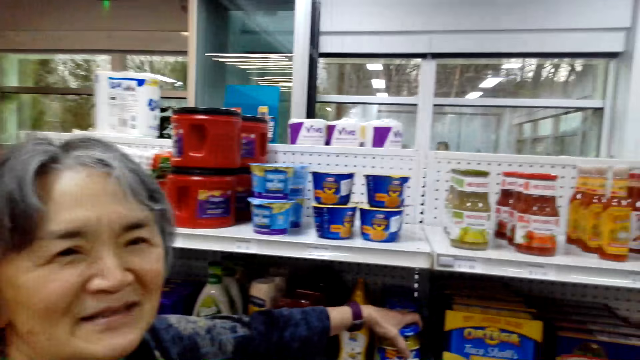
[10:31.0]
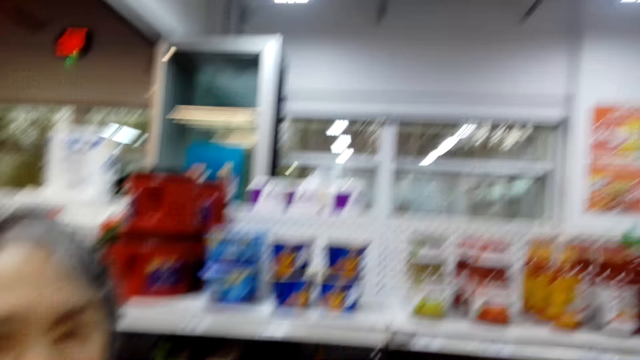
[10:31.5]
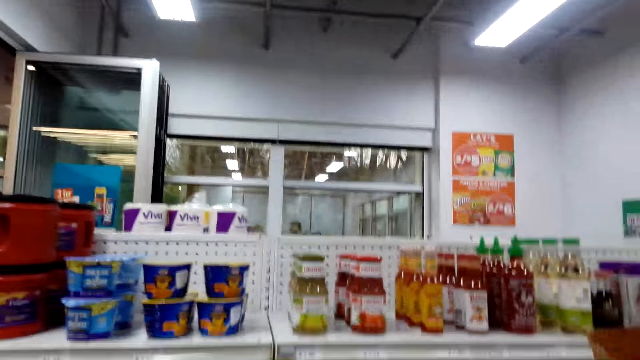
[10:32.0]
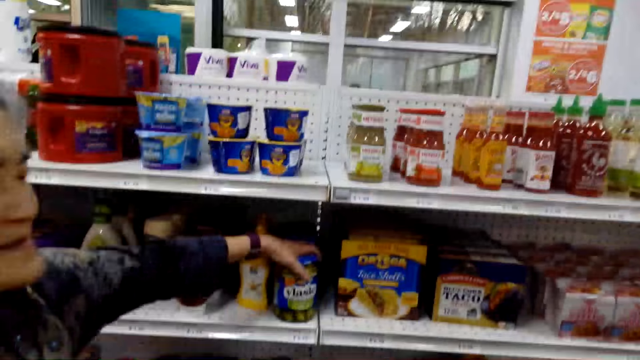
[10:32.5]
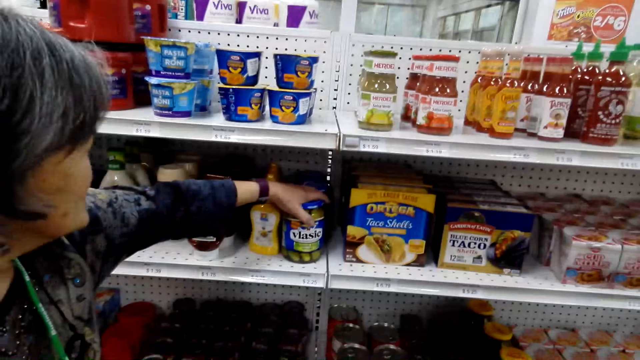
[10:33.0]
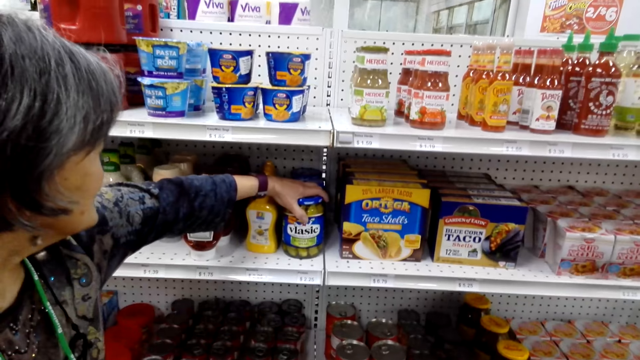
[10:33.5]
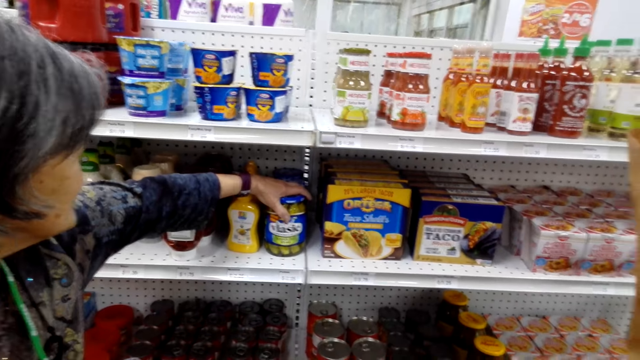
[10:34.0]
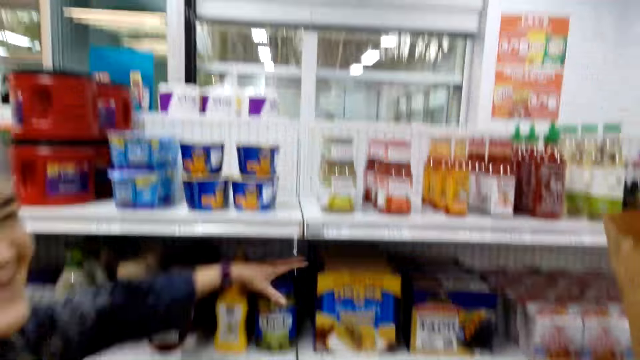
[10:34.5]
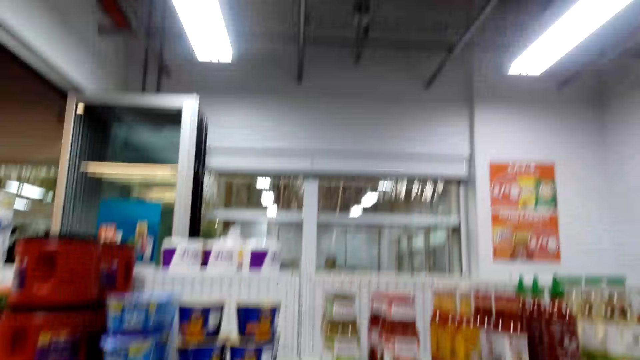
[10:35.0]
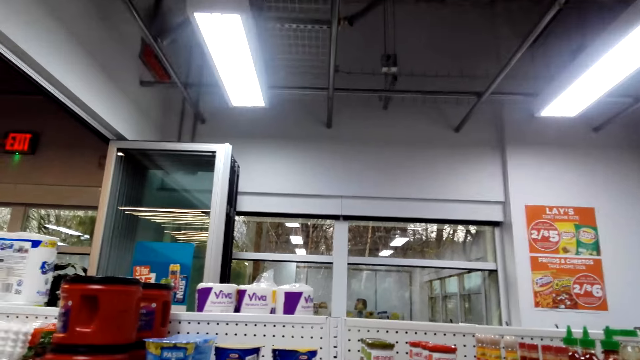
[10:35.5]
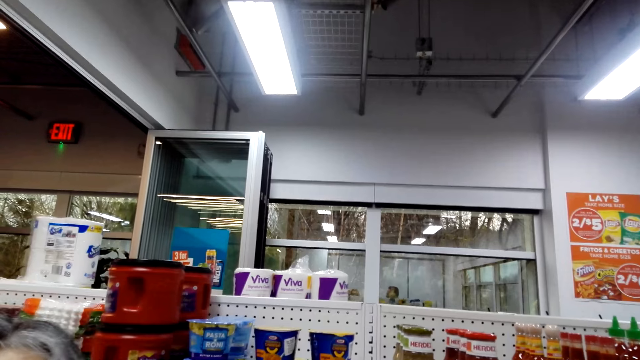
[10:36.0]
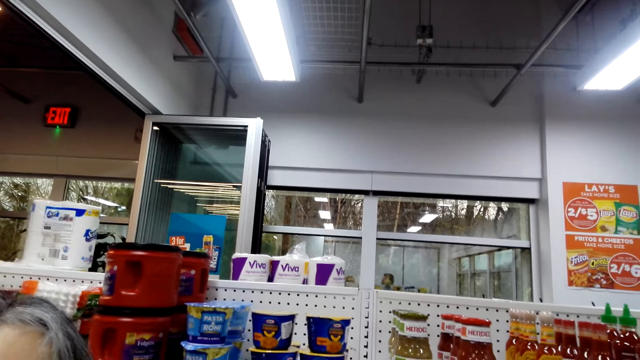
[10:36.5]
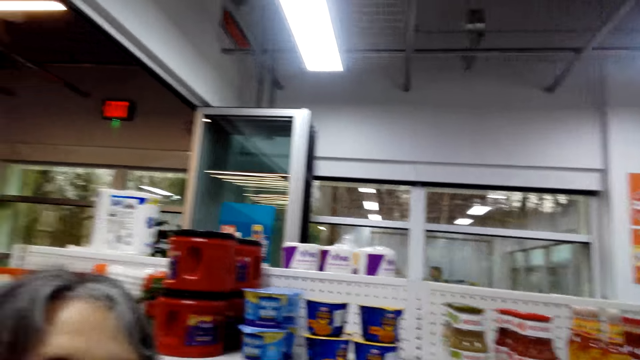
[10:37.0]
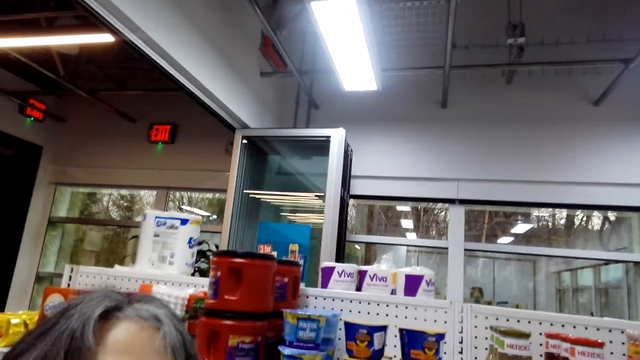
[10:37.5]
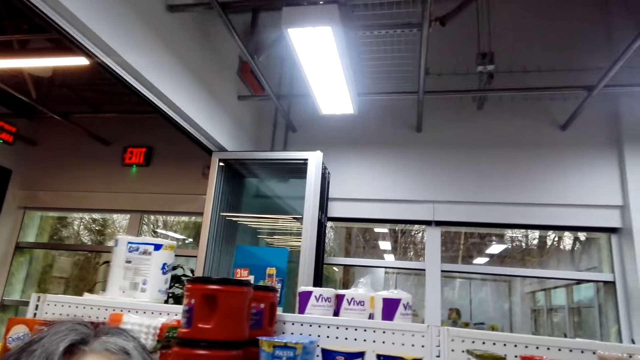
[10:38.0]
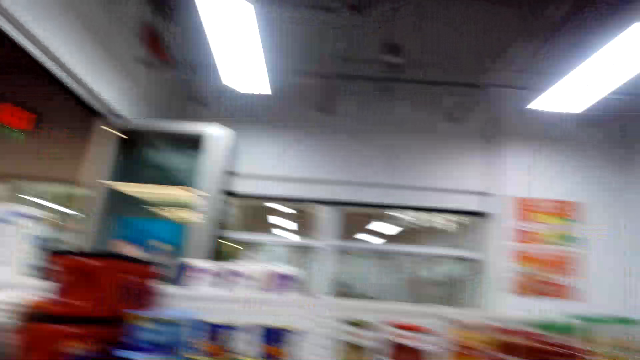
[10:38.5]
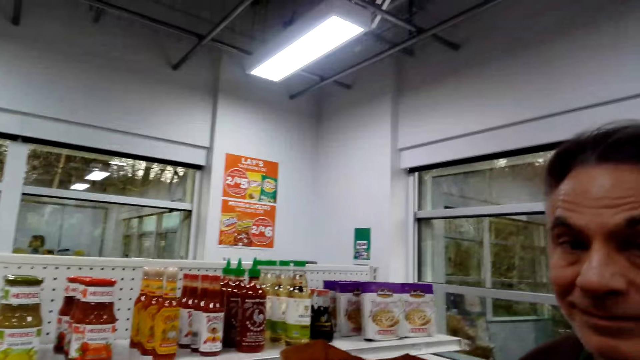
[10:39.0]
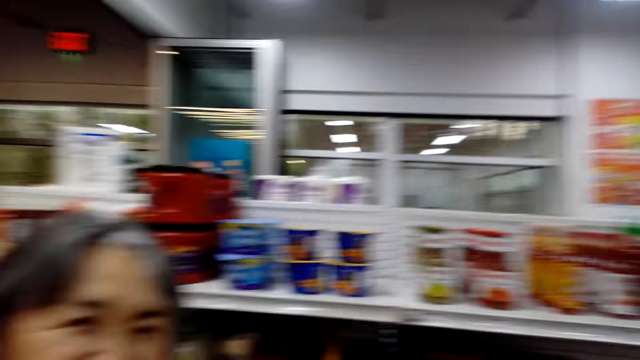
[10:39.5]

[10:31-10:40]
The camera wearer dialogues with a woman. The woman holds something. The camera wearer turns around the room.

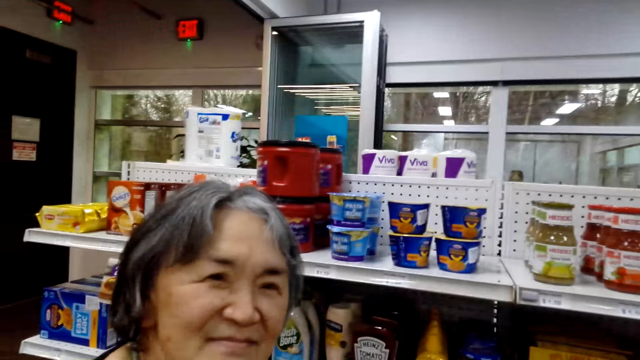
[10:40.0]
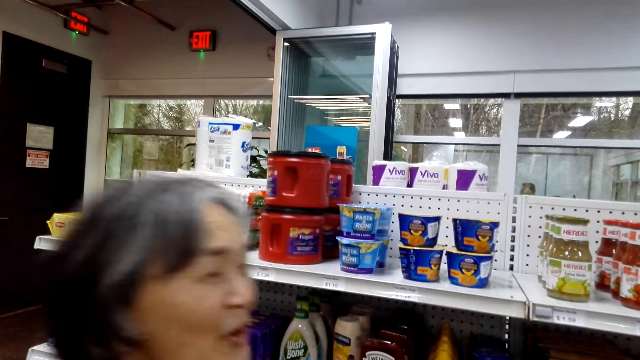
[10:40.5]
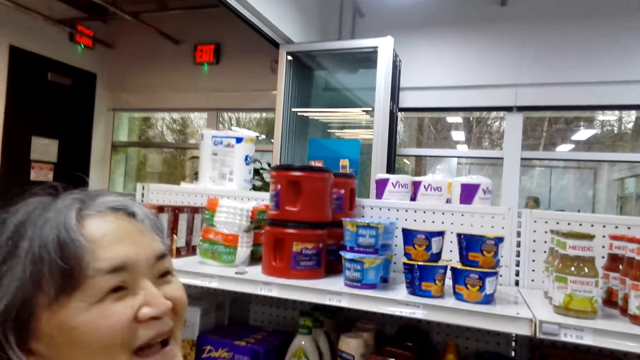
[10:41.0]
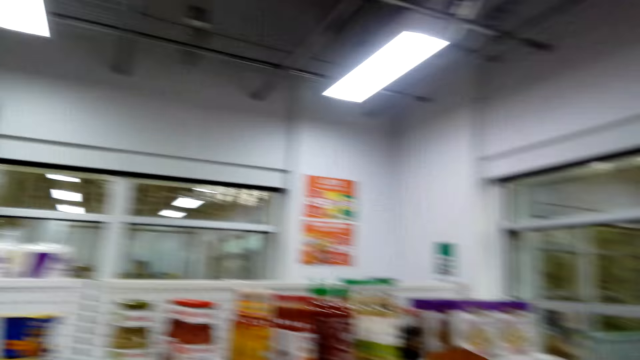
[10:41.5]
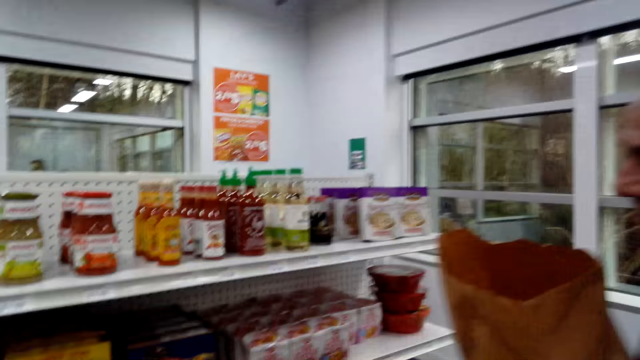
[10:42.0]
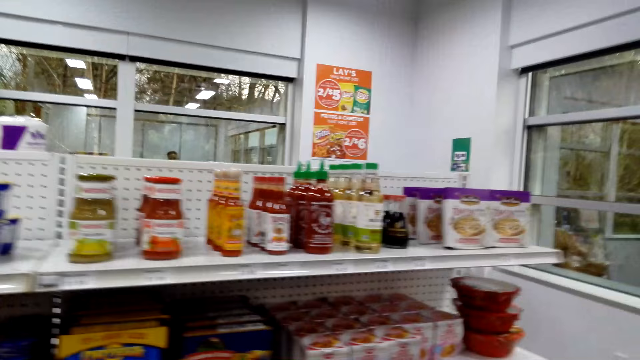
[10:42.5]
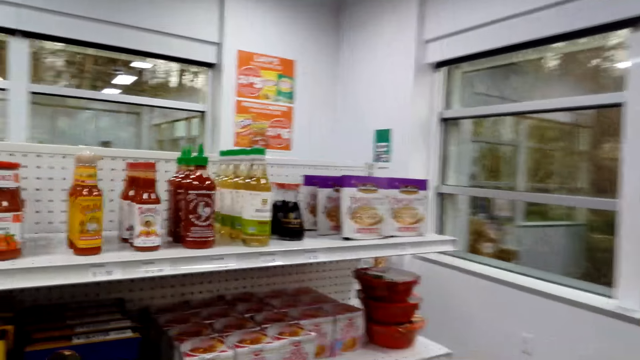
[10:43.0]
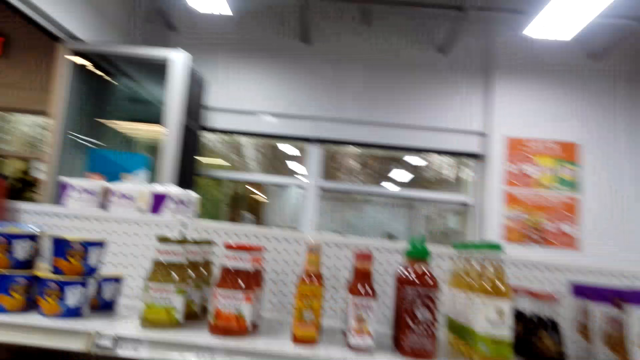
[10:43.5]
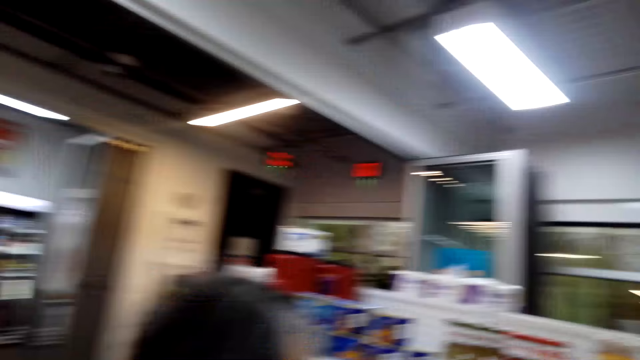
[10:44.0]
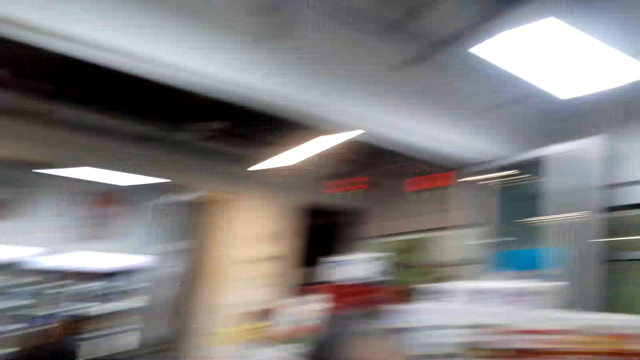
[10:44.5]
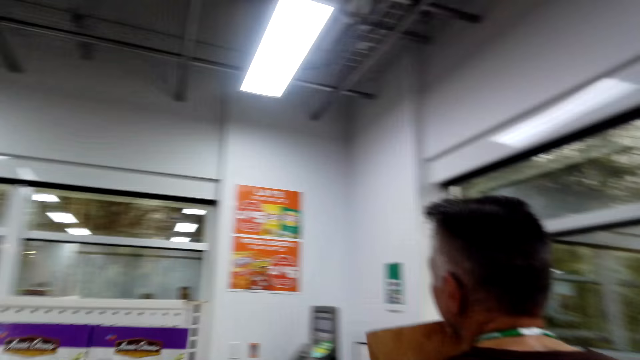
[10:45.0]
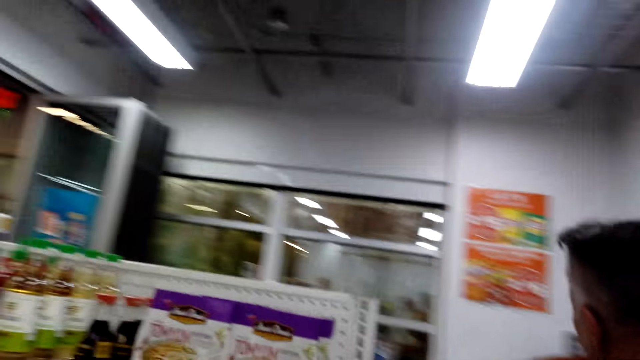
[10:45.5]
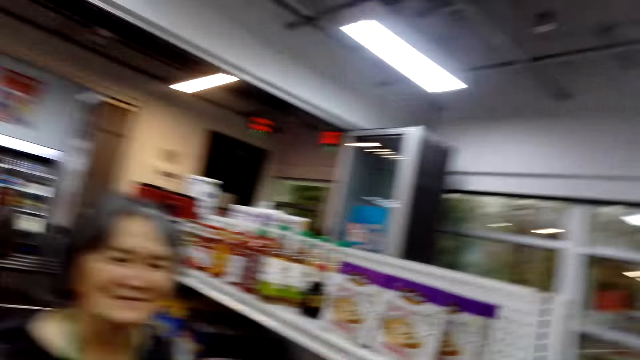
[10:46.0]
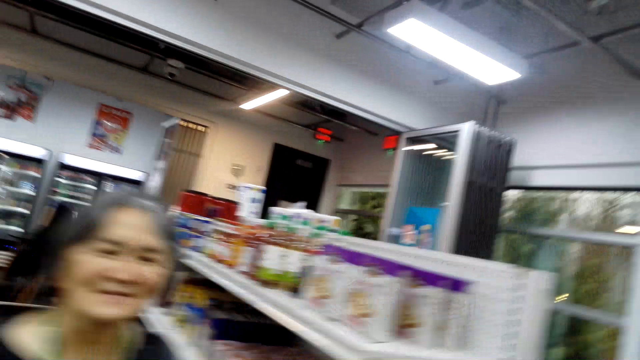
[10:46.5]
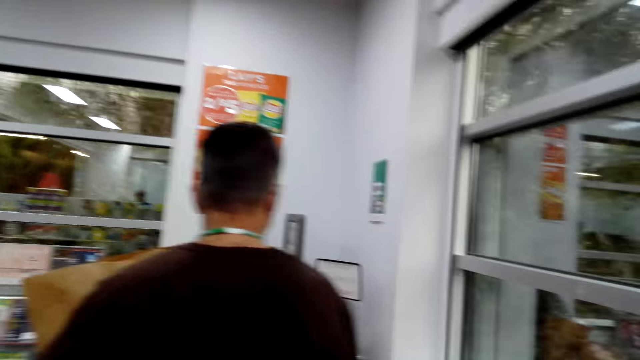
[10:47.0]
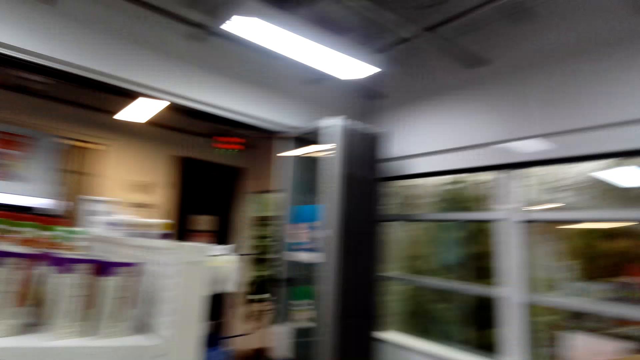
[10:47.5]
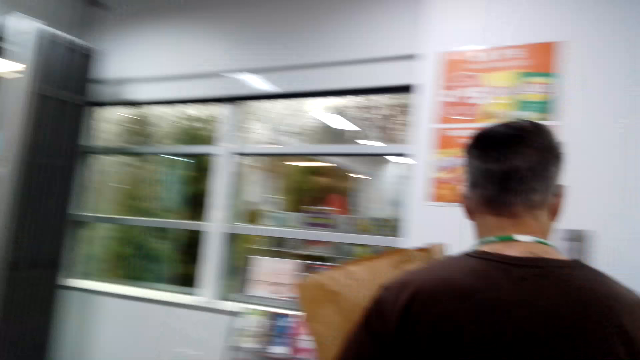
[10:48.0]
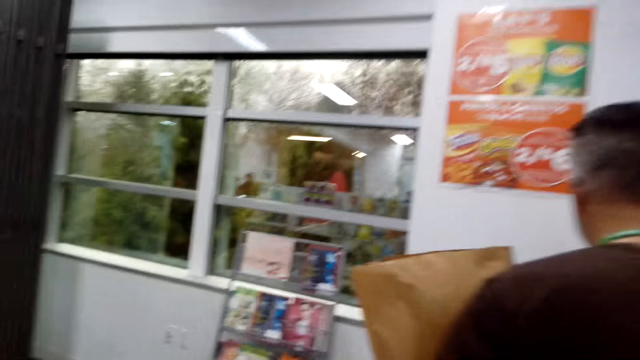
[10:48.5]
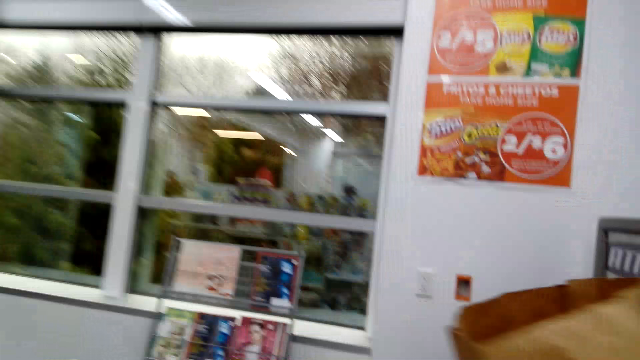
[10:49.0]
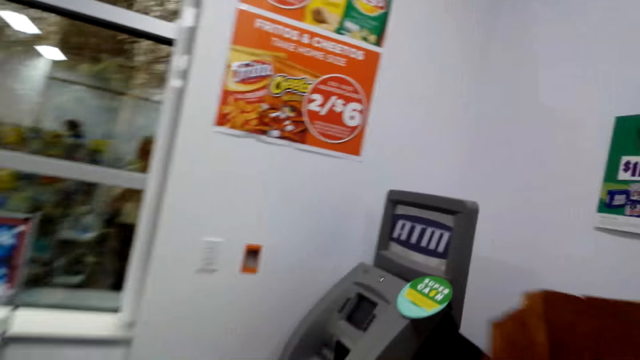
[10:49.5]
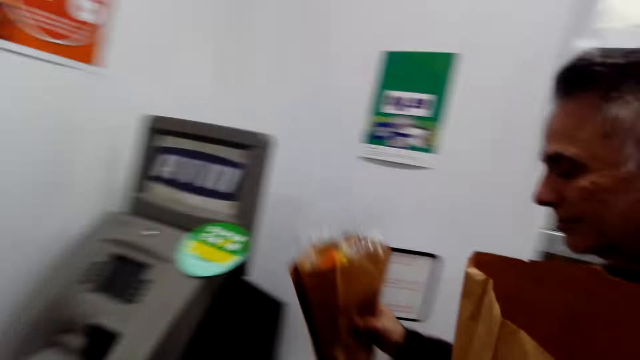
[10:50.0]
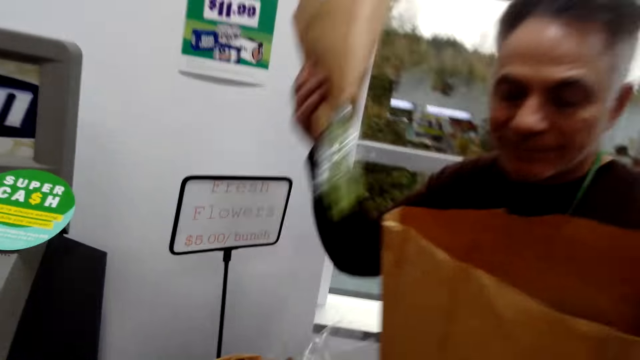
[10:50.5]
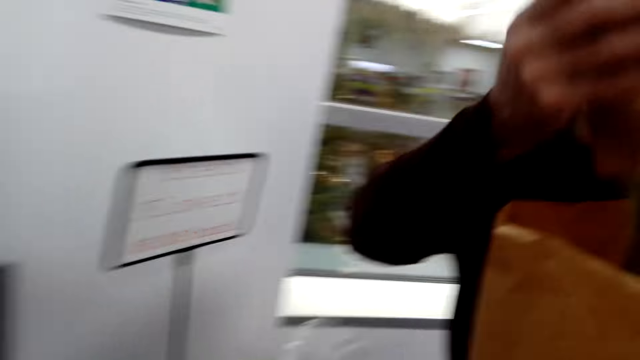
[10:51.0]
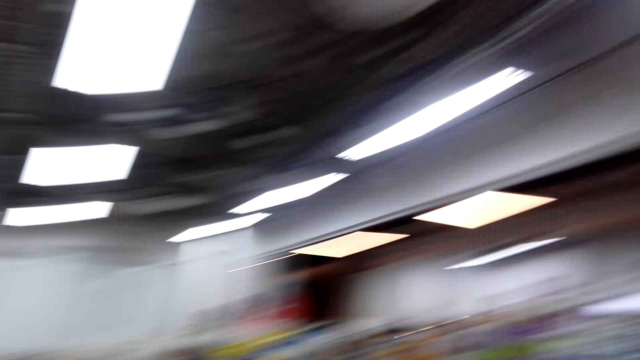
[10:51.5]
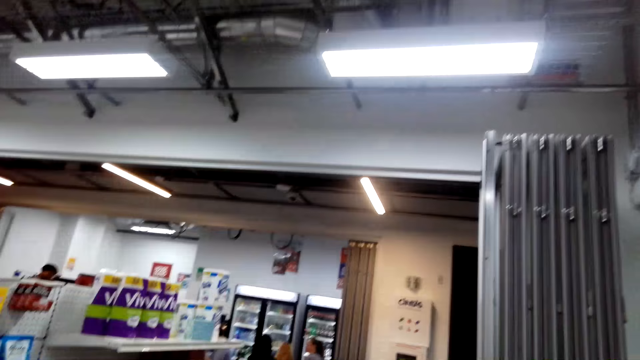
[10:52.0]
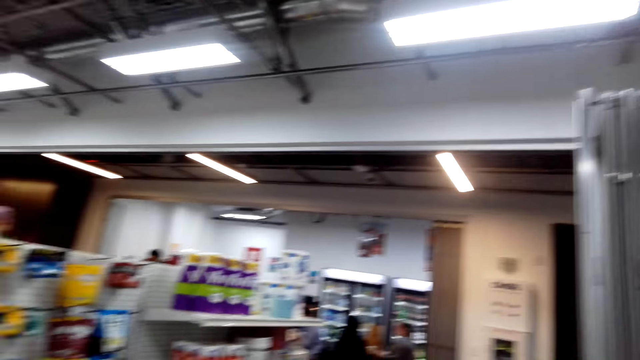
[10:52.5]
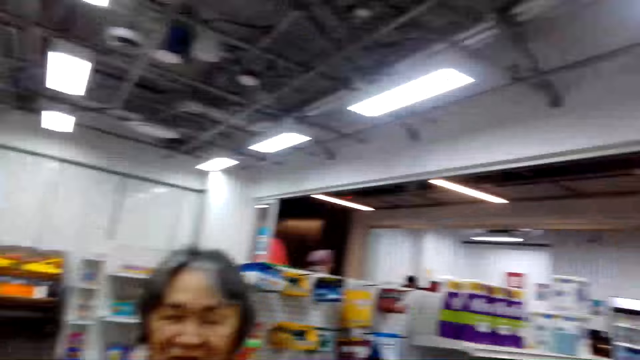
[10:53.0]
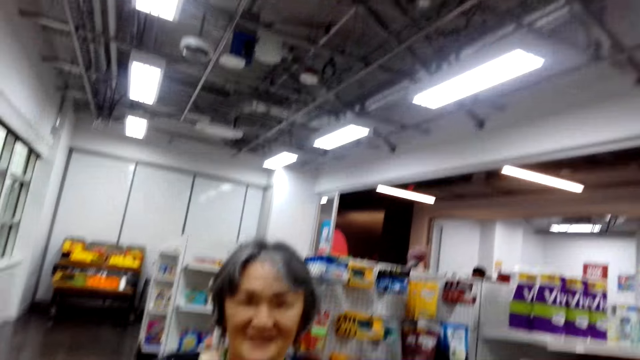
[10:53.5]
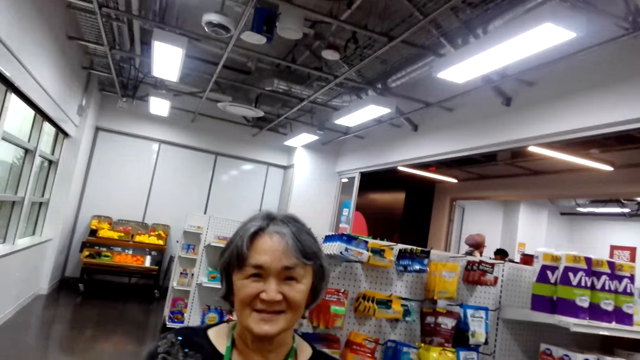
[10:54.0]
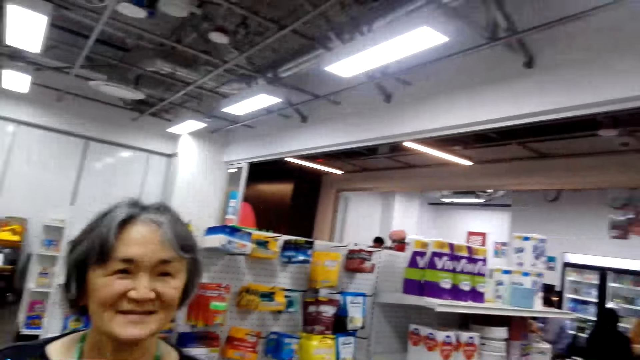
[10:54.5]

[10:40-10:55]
The camera wearer walks around the room. A man picks a bouquet of flowers. The camera wearer turns around the room.
